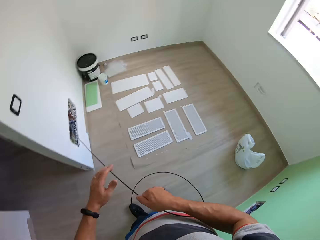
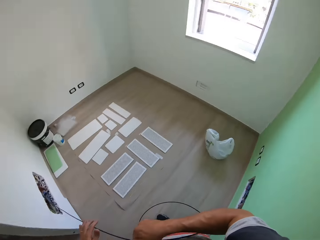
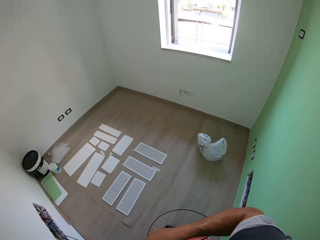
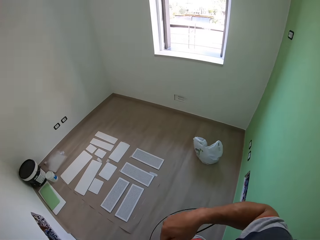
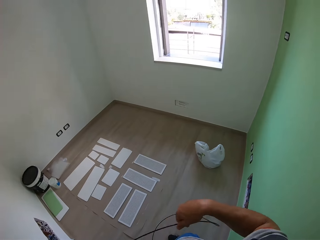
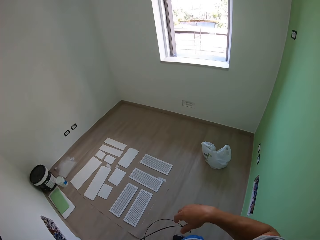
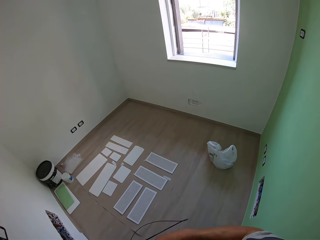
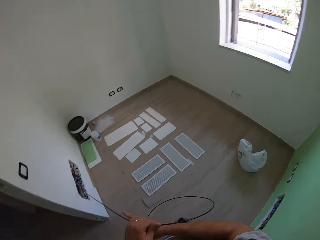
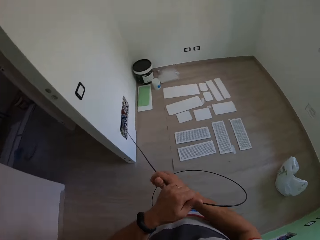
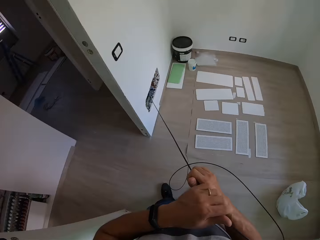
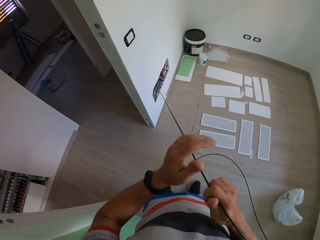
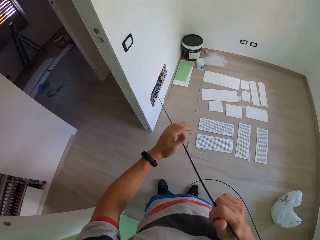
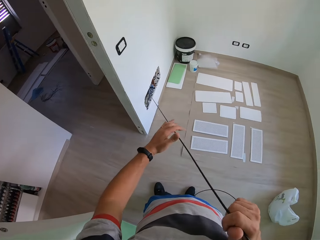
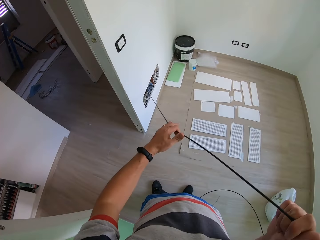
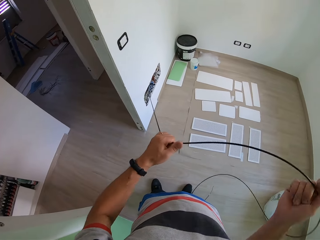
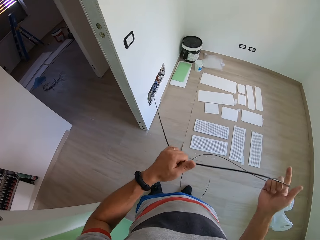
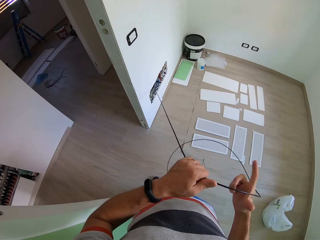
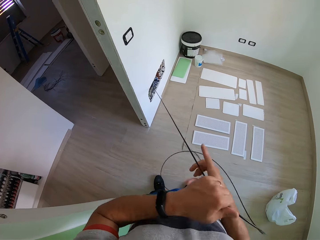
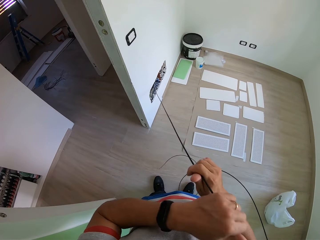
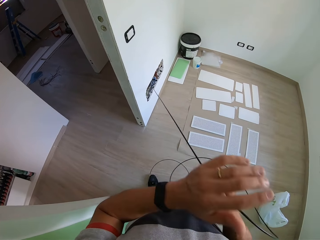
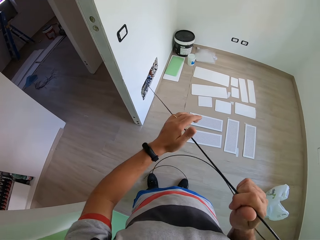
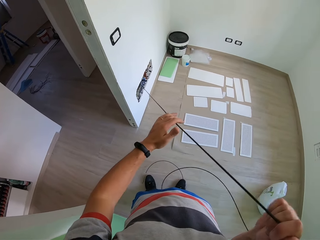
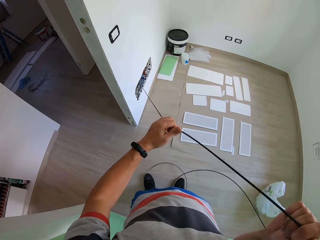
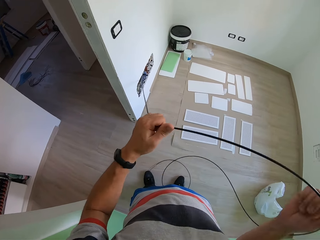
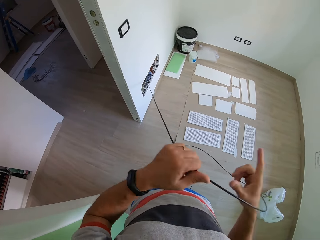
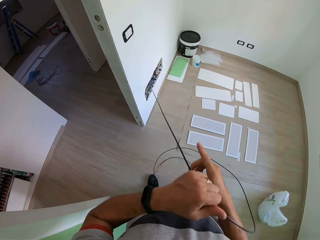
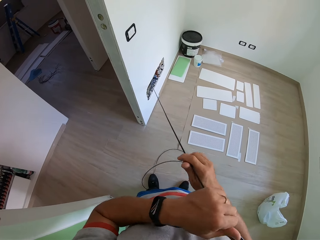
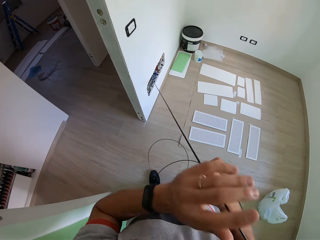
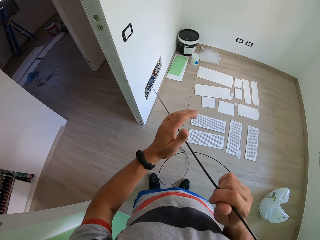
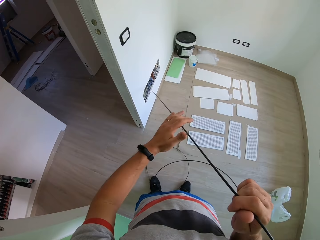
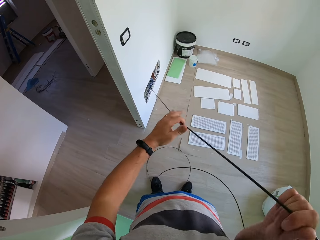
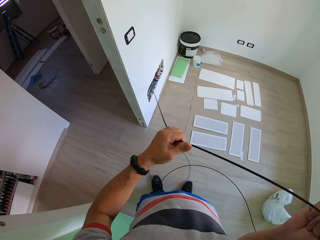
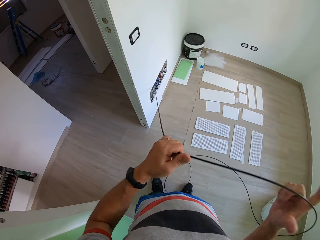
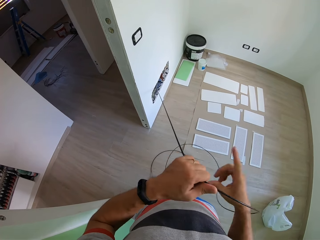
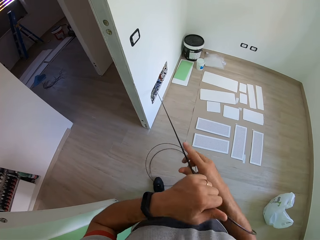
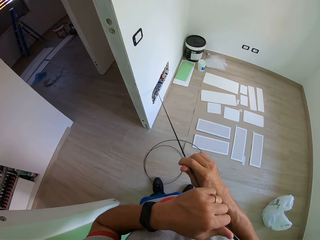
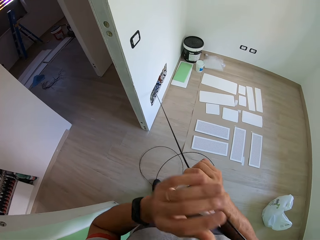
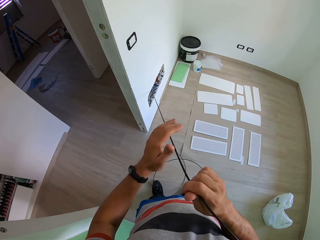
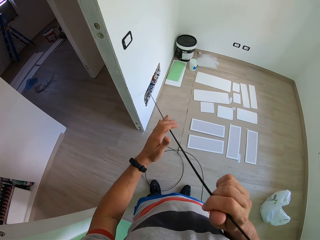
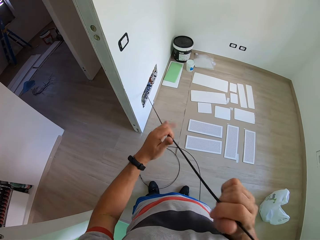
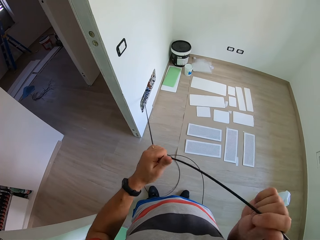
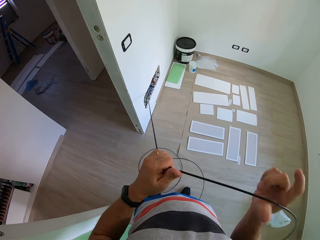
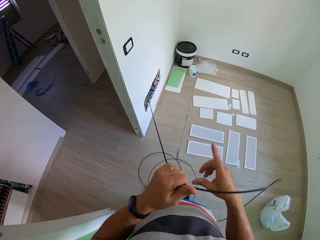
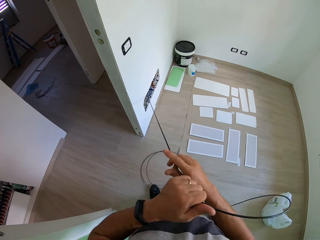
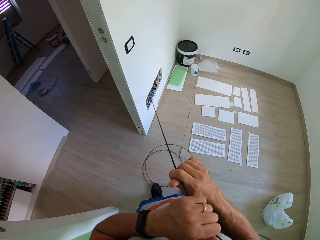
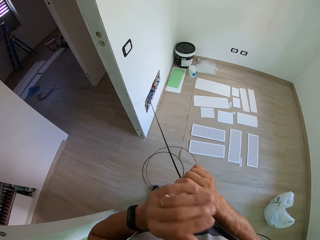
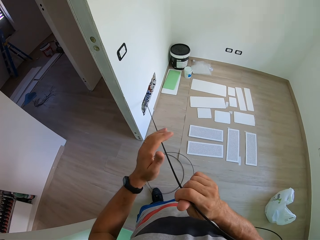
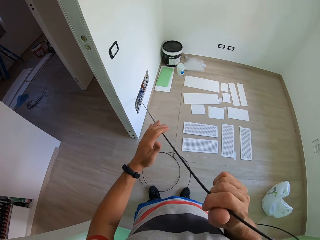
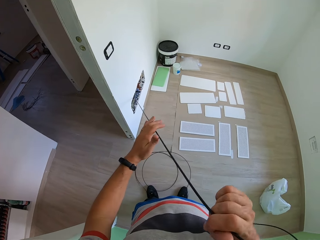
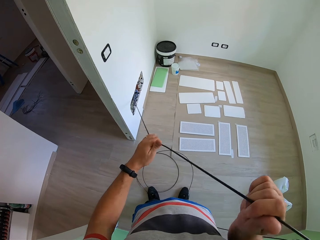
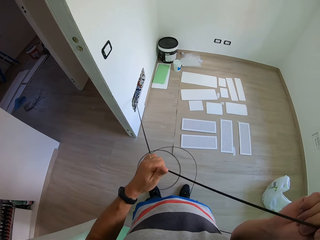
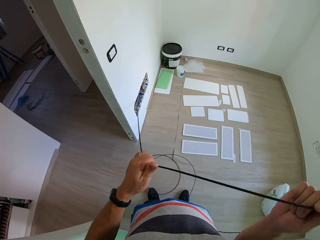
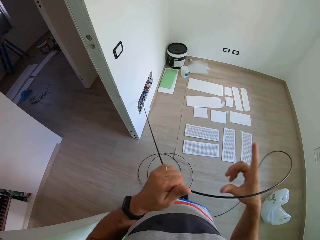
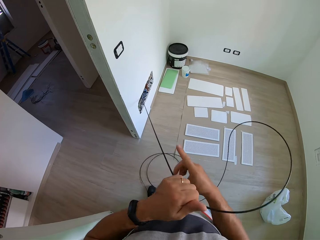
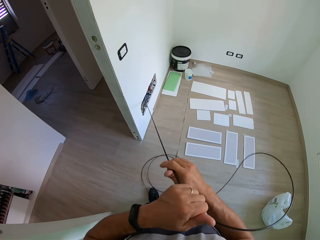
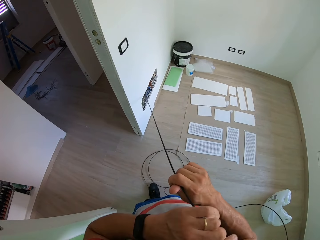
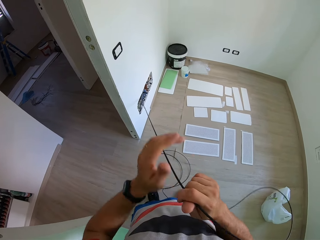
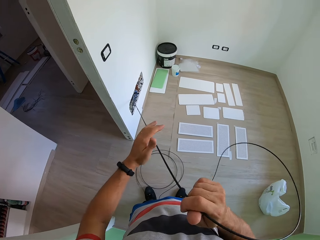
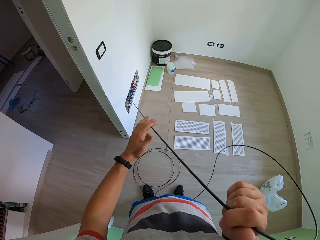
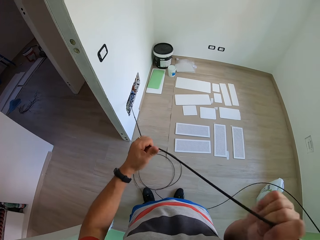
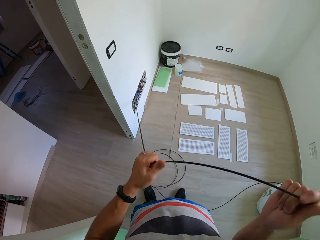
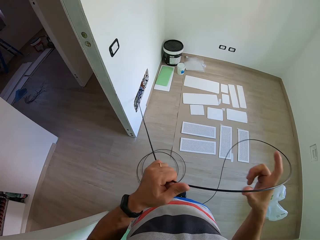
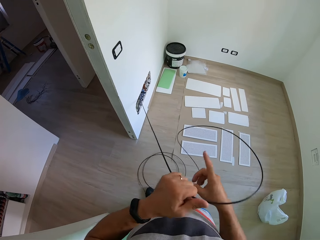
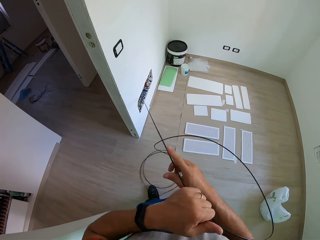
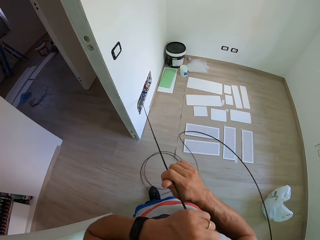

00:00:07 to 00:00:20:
The camera wearer looks around a room. He pulls out a wire from a wall. He coils the wire with his hands. He pulls out the wire from the wall.

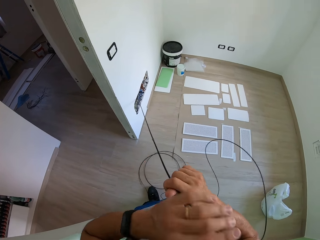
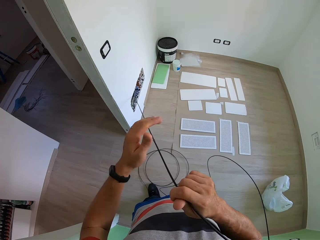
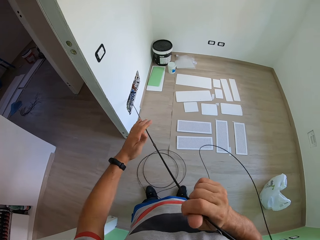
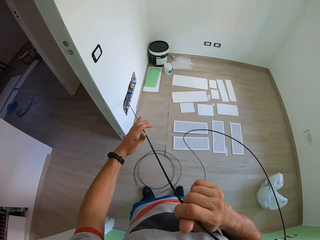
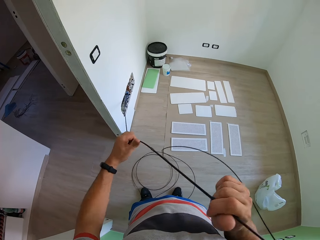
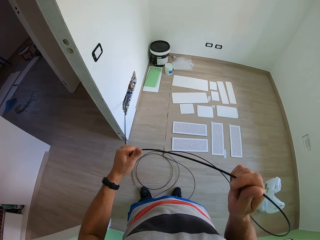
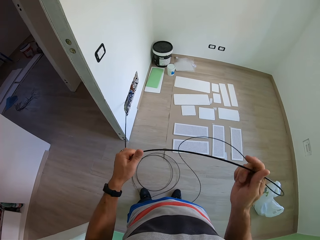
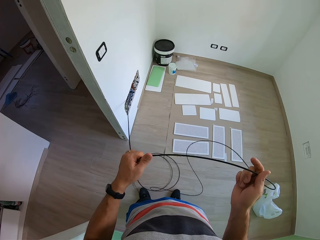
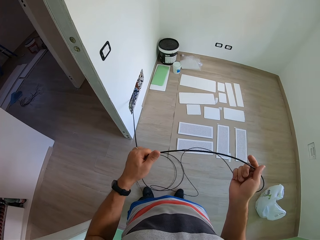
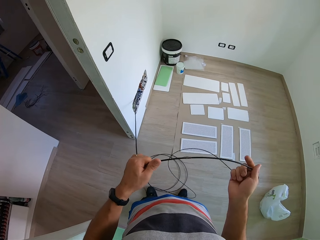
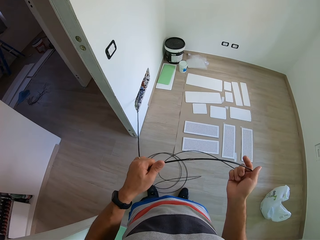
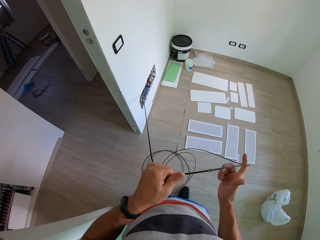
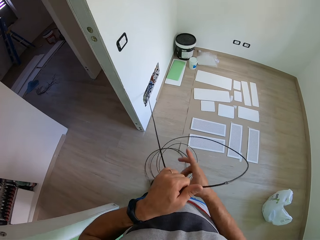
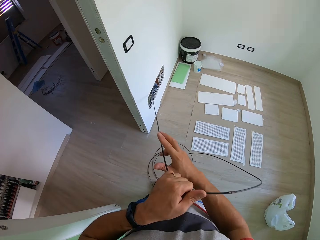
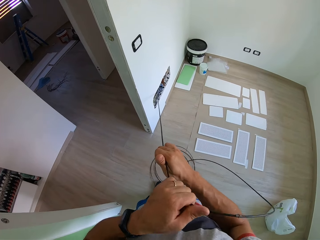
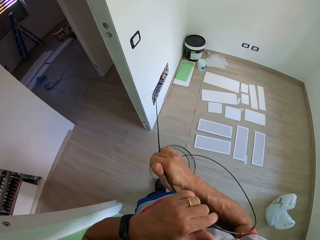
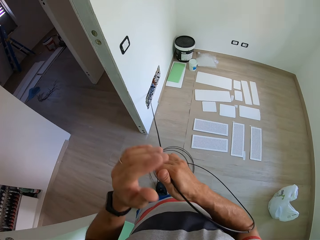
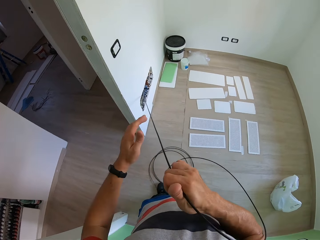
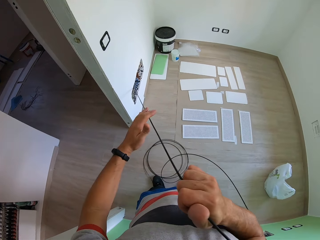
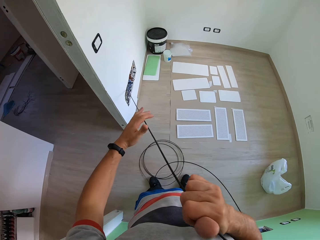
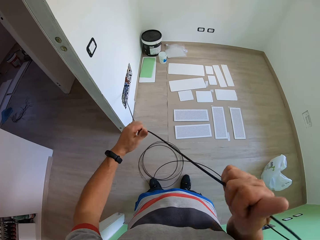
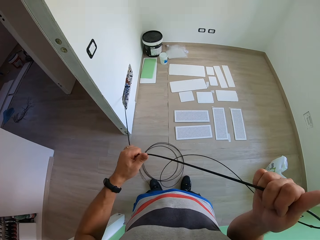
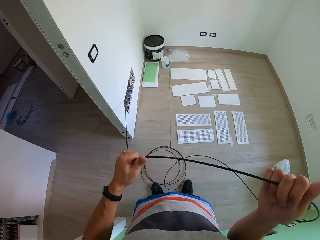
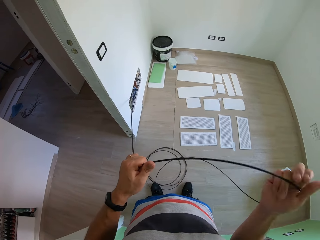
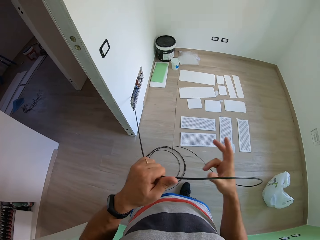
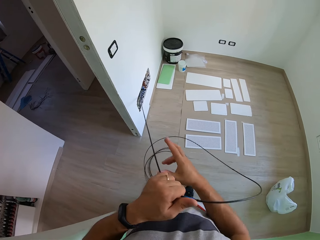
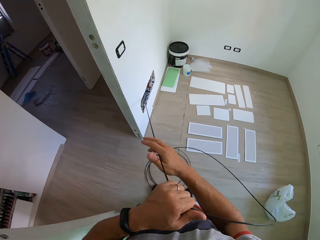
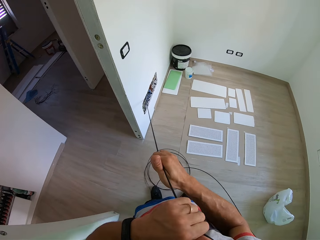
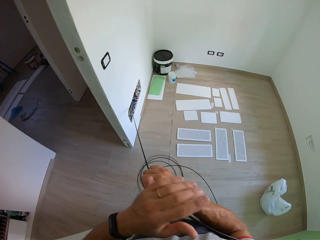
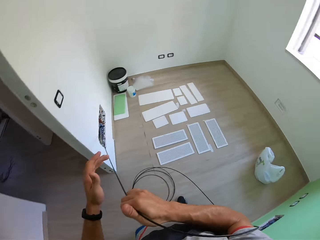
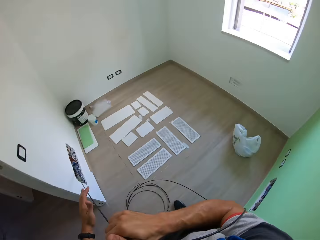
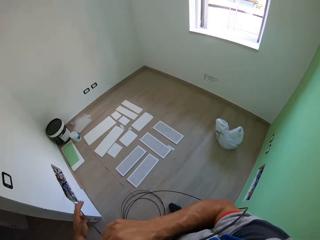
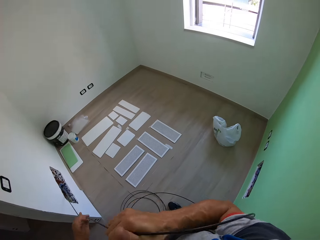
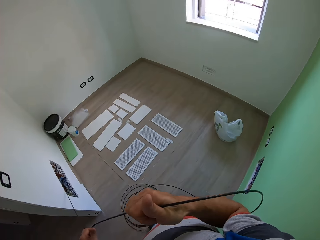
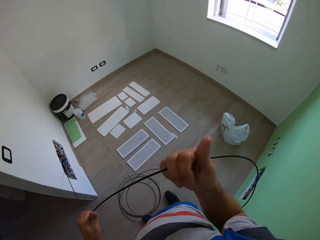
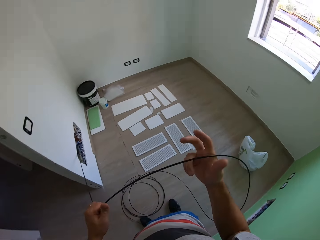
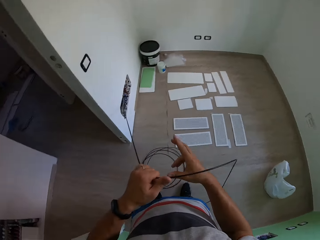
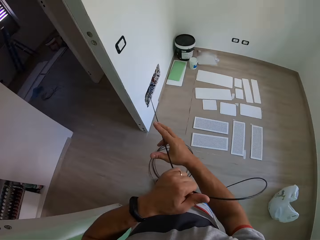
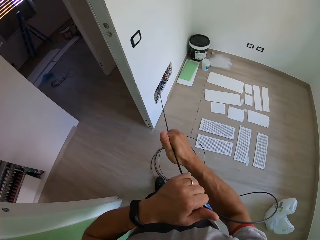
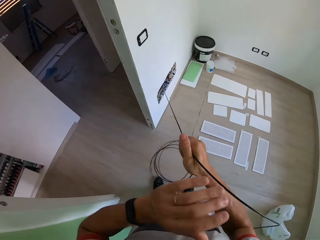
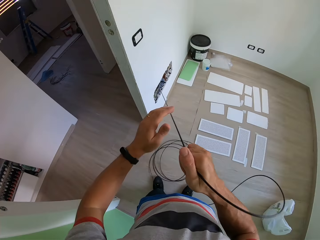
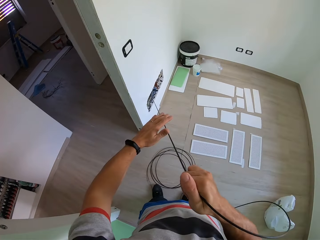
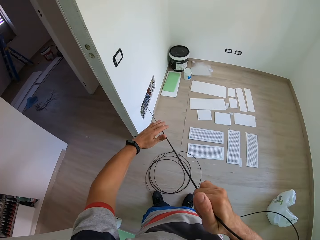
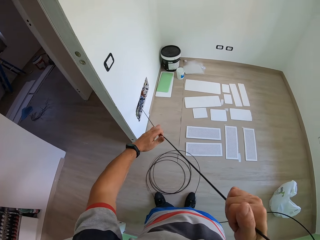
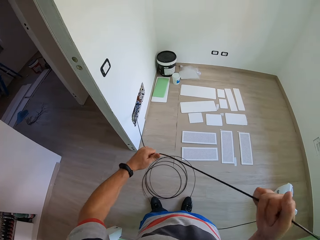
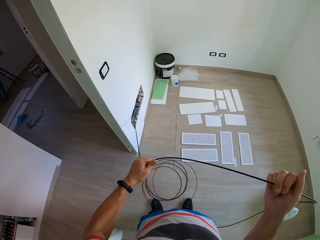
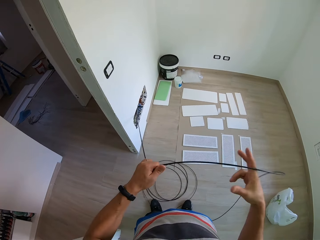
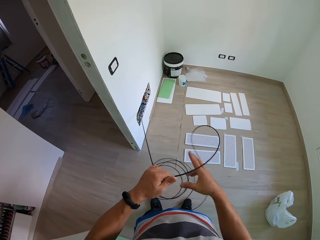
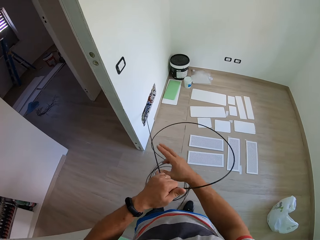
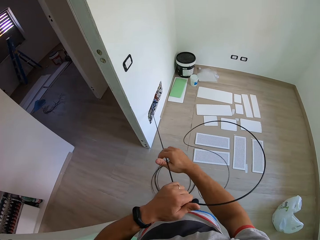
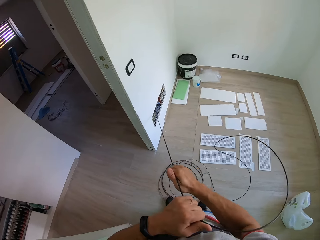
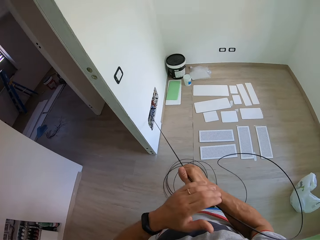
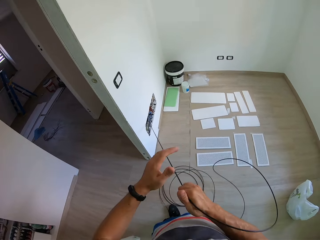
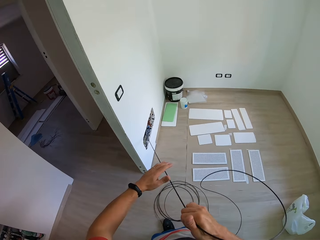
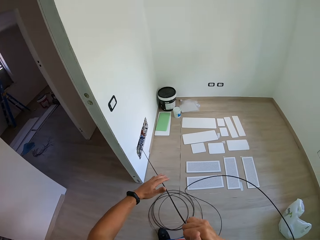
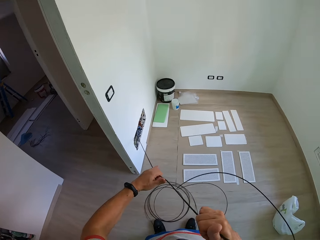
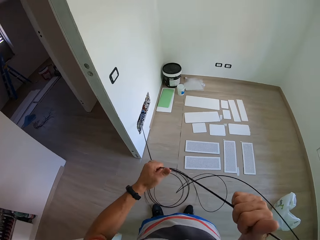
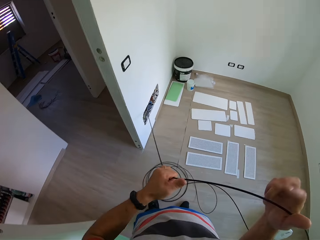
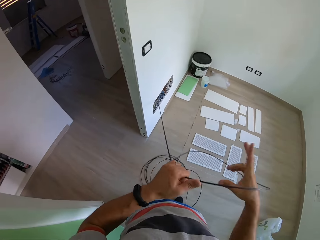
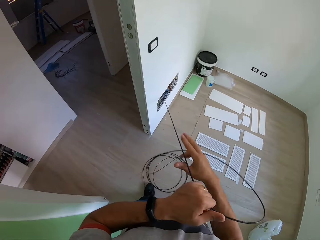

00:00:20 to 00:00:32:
The camera wearer coils a wire with his hands. He looks around a room. He pulls out the wire from a wall.
